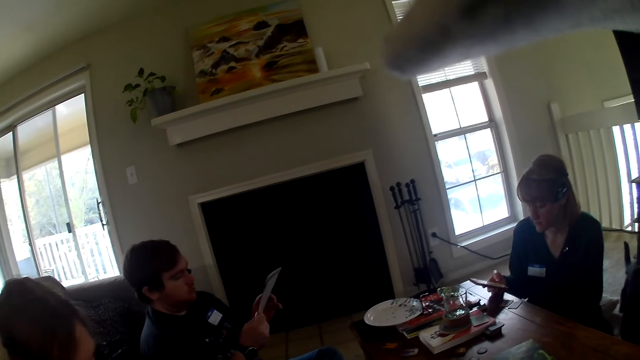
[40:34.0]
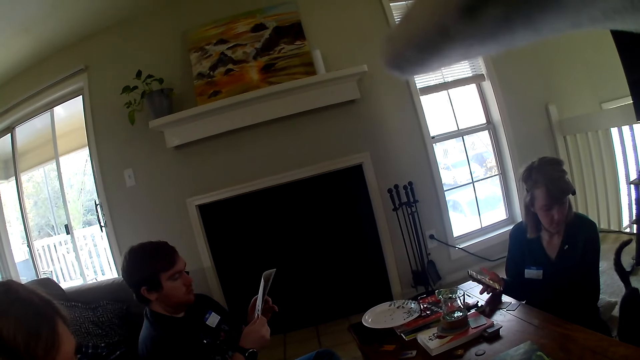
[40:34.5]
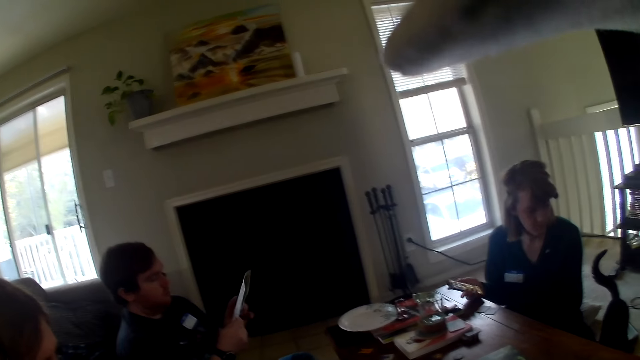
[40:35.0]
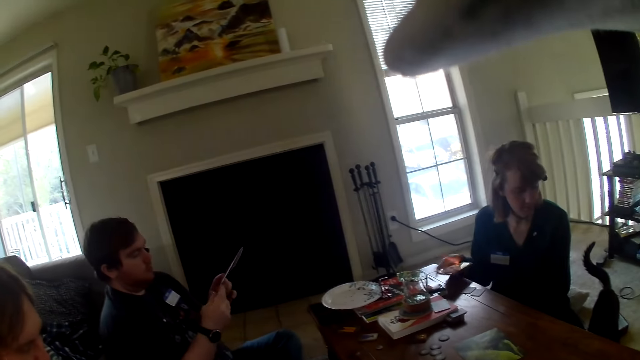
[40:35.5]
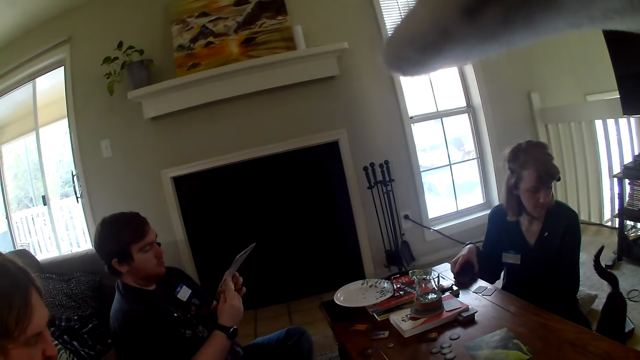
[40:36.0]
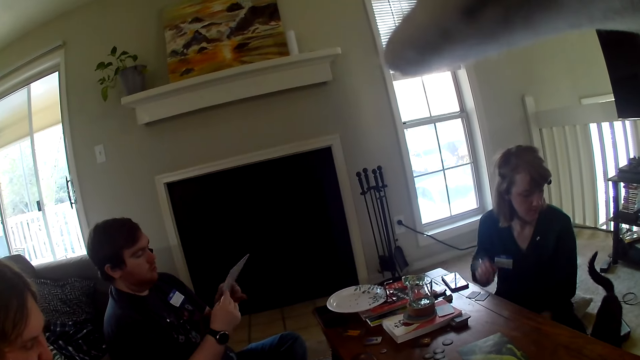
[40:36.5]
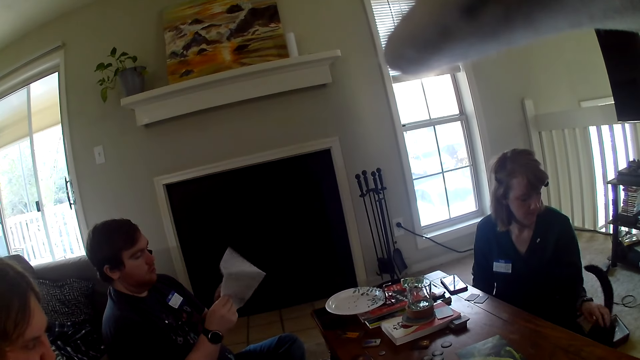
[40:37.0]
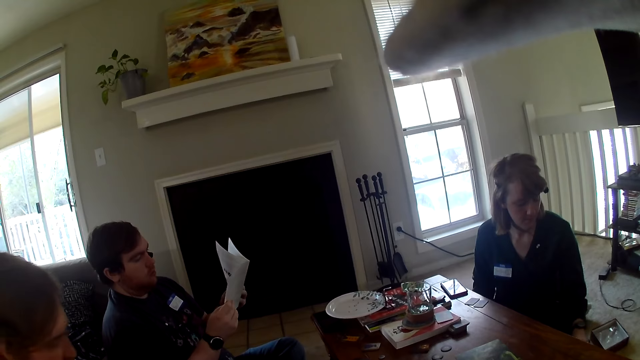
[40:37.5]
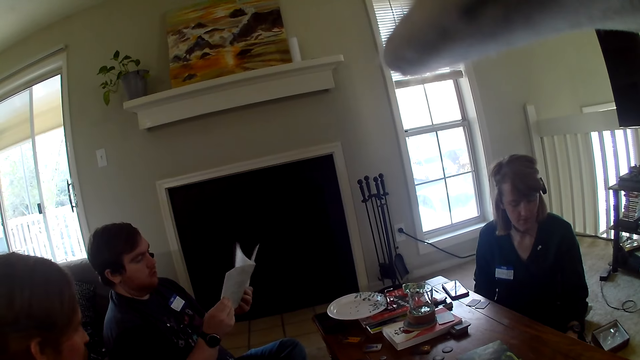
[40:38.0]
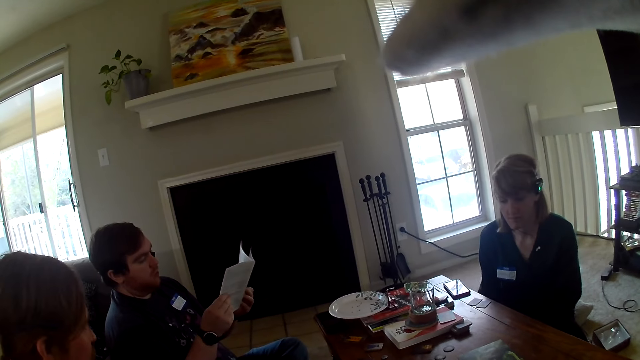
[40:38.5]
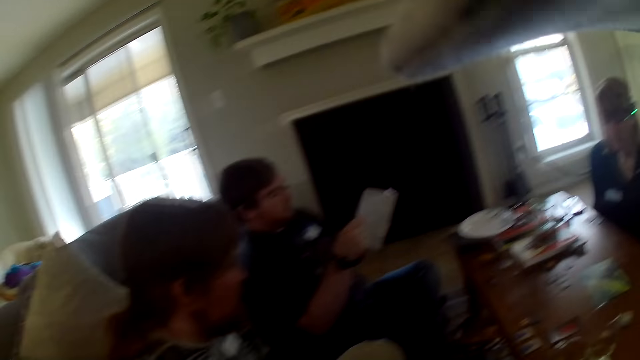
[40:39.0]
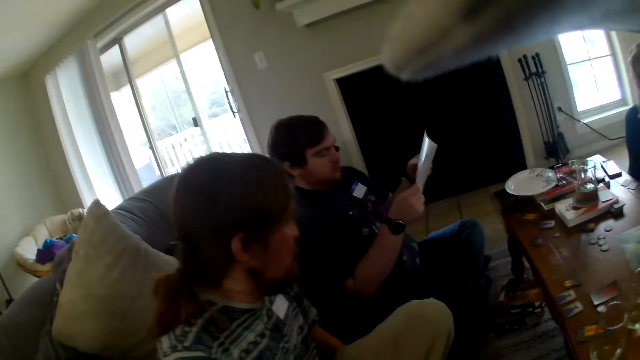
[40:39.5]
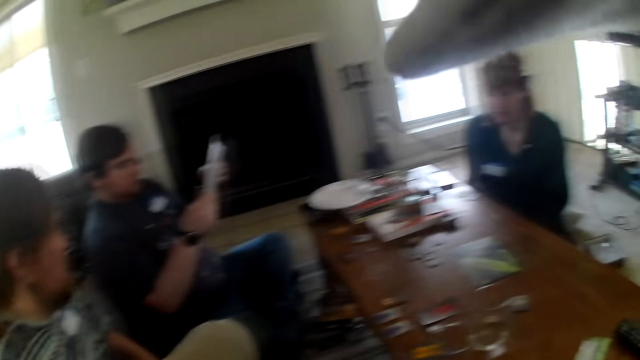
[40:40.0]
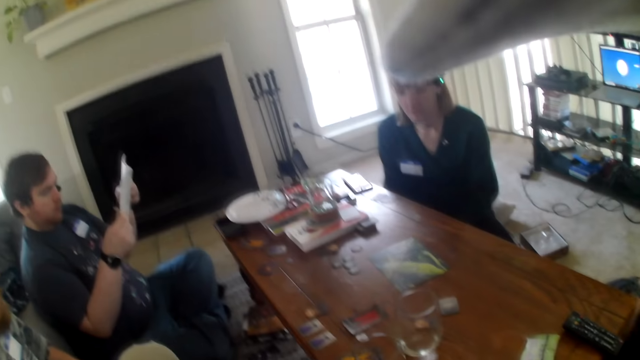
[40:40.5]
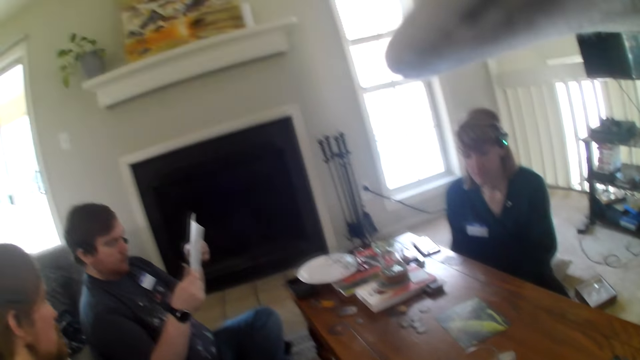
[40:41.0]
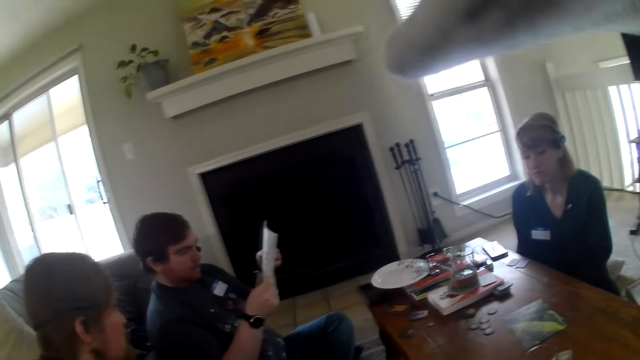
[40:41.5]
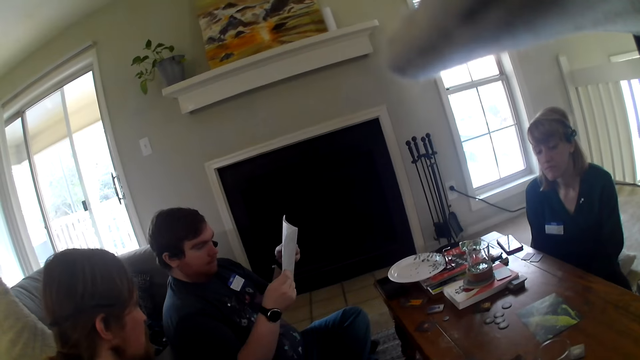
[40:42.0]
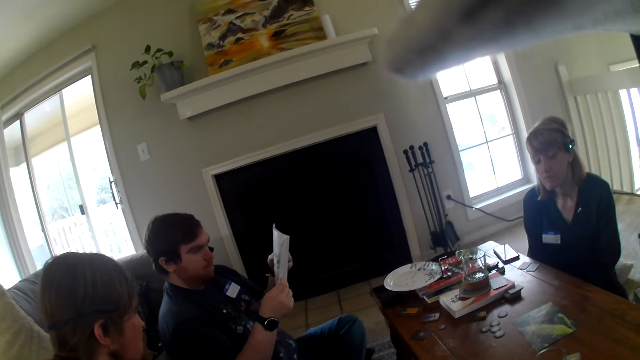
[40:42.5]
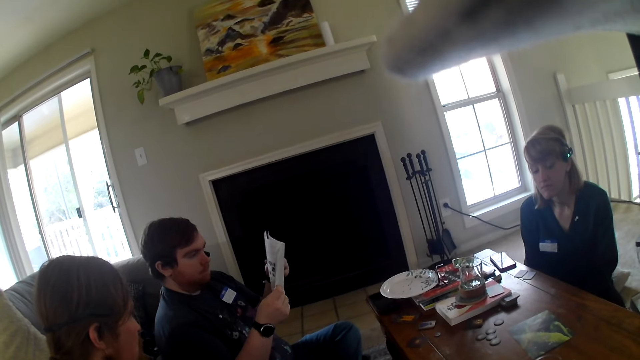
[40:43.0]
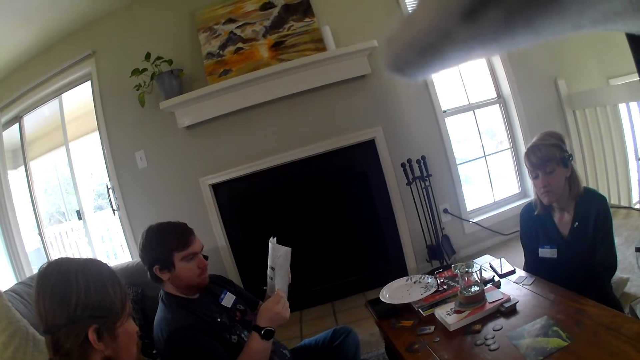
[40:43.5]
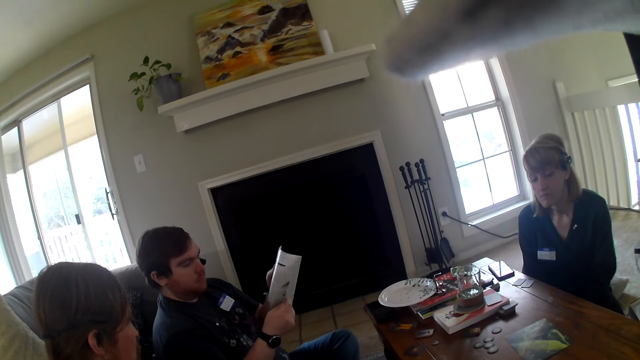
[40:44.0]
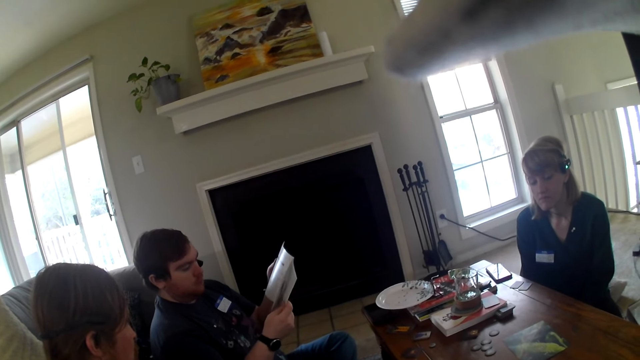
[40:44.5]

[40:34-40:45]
A person looks at the paper. A woman places the phone on the table. A person touches the cat.

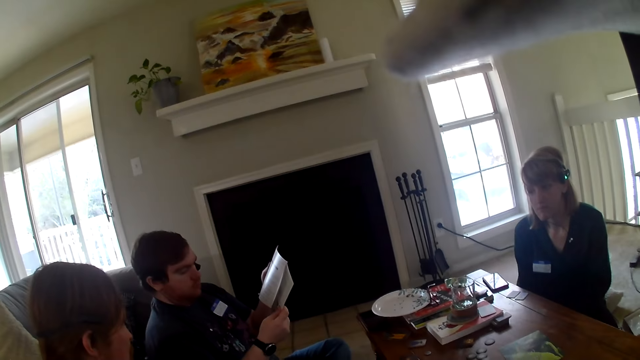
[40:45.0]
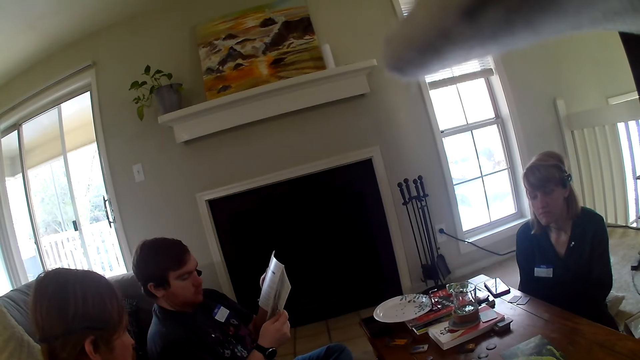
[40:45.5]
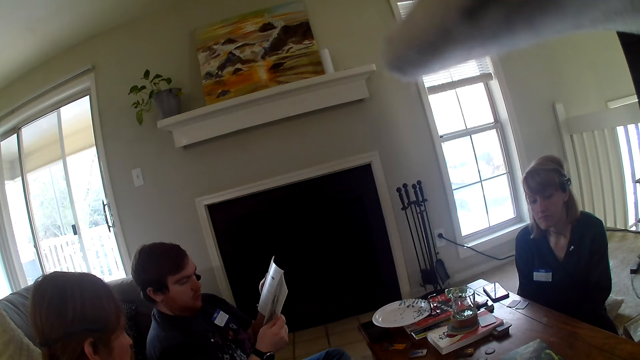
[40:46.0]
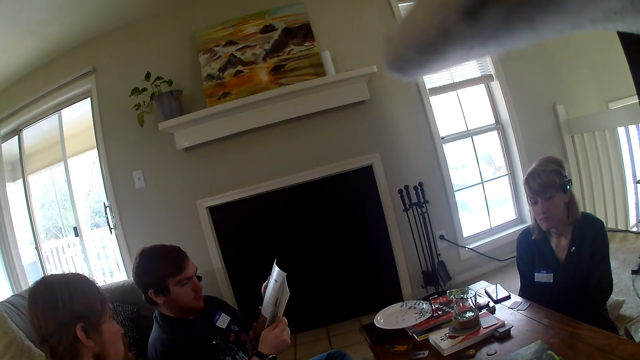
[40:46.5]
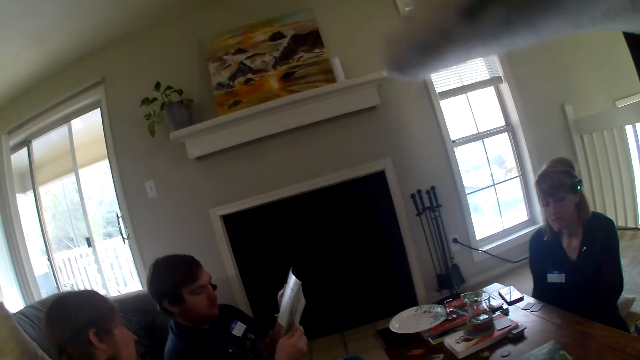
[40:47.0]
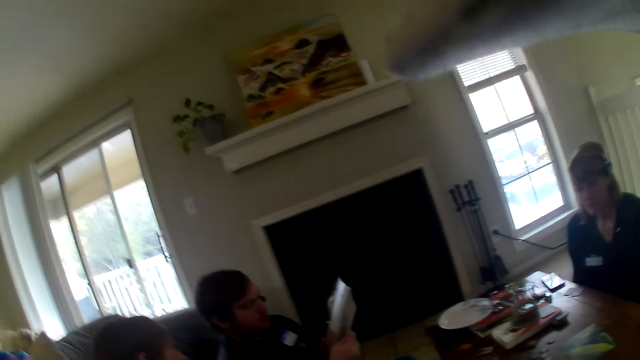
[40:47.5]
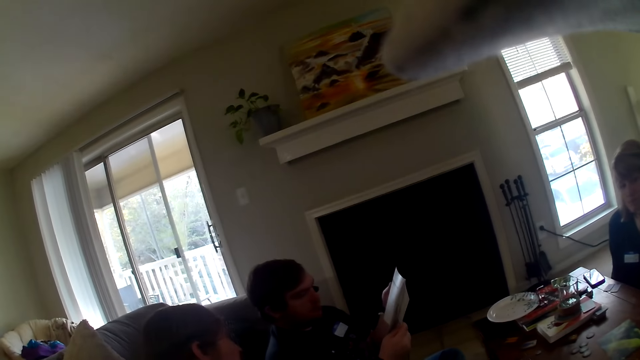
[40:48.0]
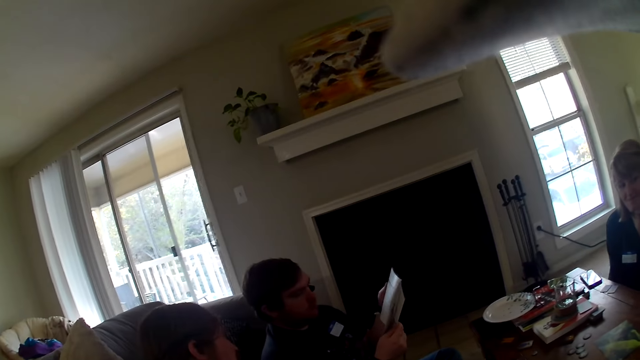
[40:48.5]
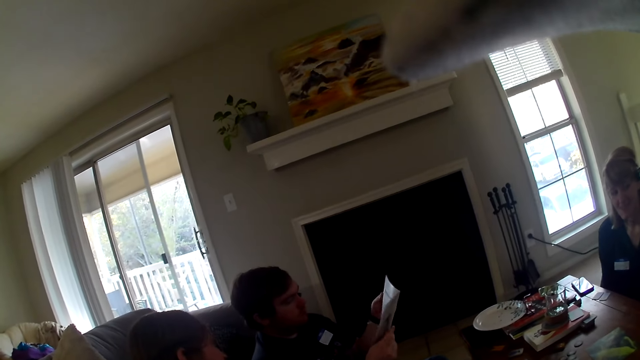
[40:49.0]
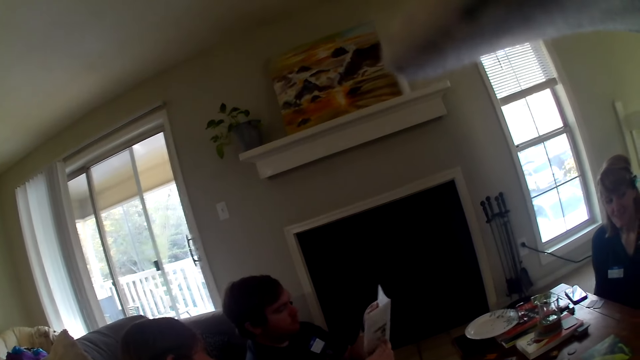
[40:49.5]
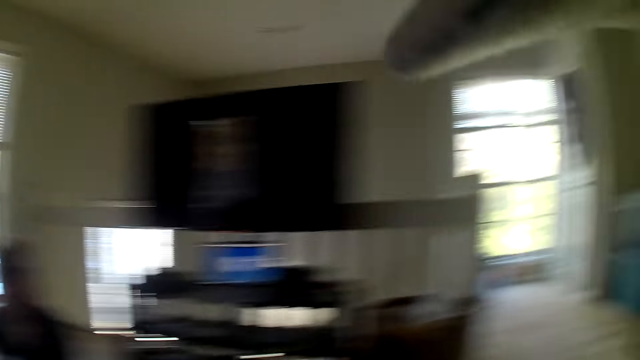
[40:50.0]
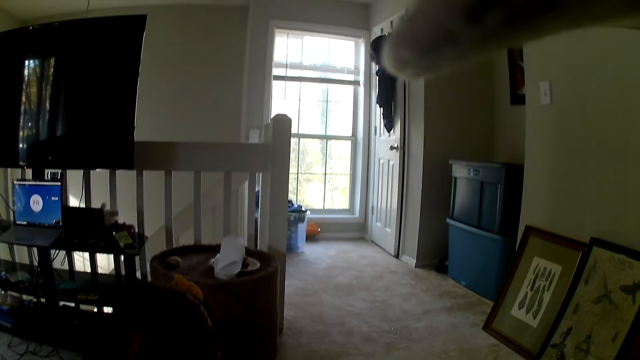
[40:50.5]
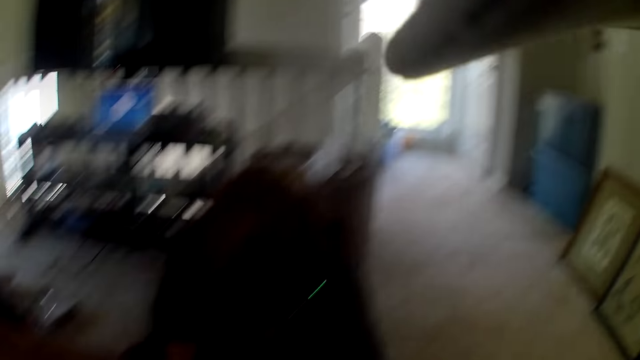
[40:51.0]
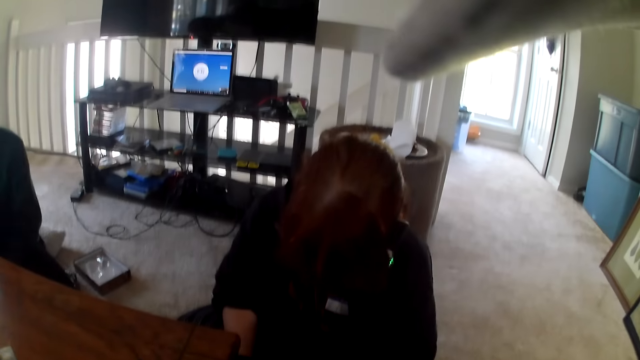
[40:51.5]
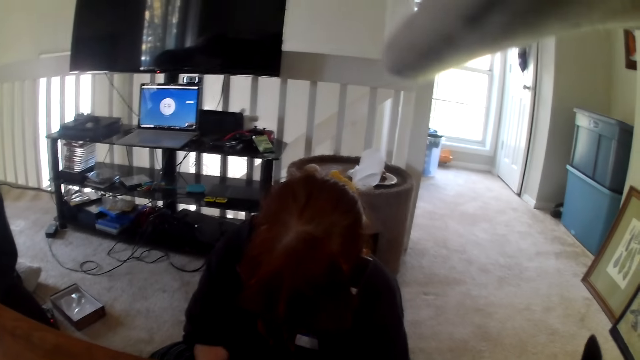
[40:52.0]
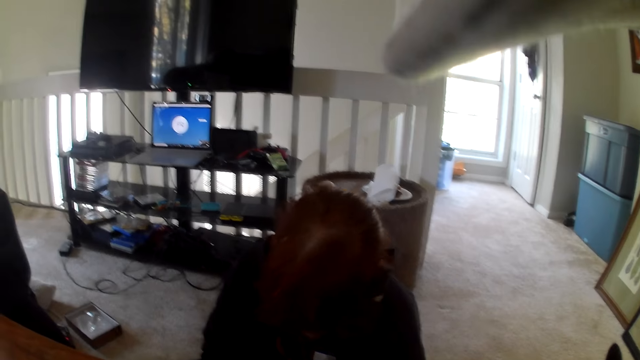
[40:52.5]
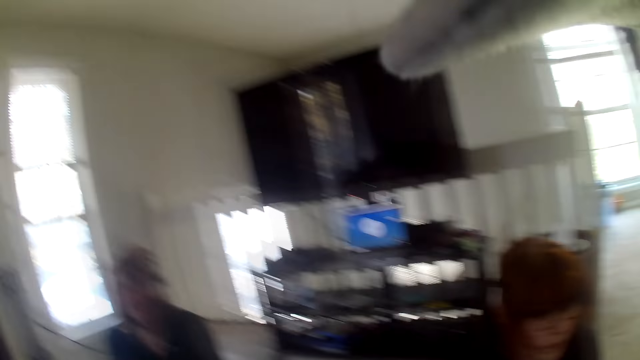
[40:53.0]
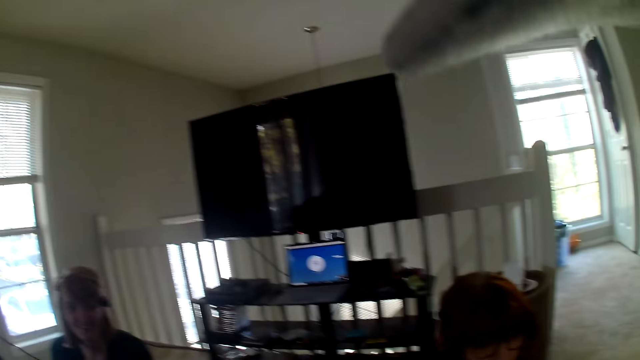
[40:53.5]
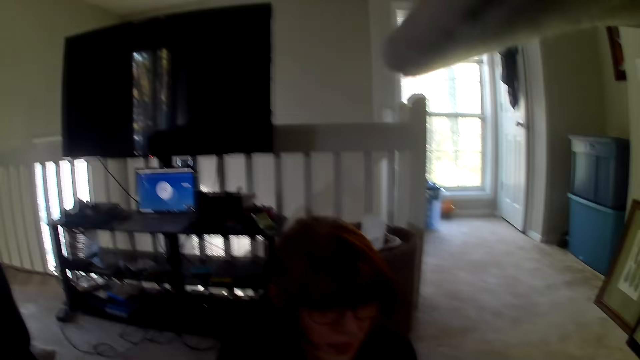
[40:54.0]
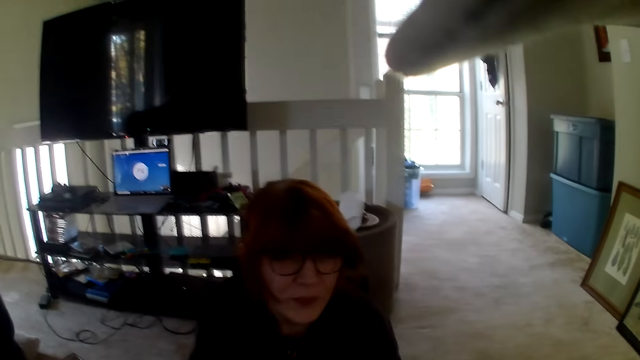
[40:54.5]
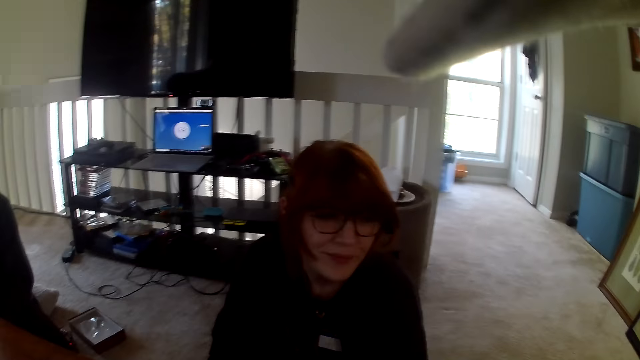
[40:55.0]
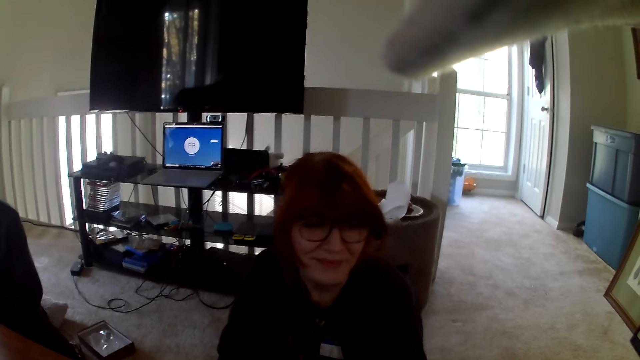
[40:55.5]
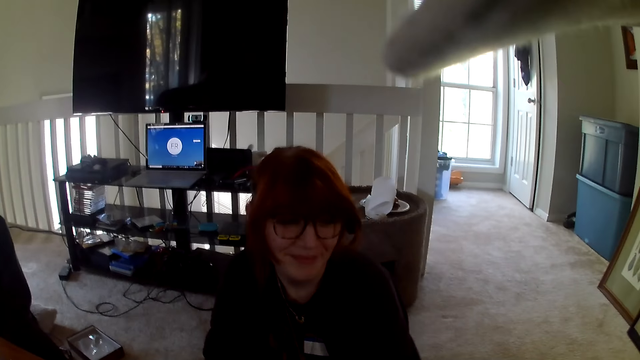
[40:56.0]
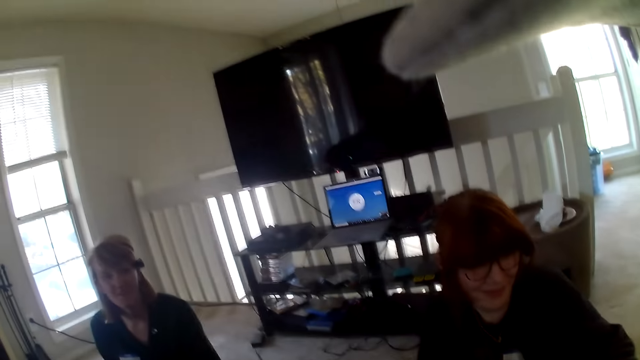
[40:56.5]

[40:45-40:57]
The camera wearer looks around. A person sits across the room.
